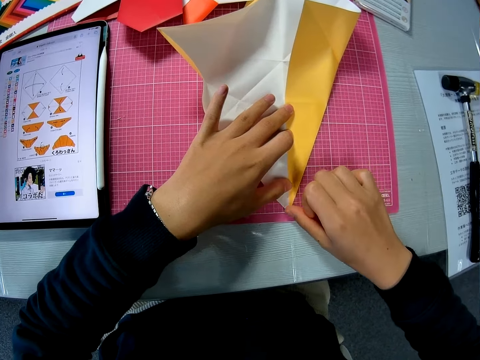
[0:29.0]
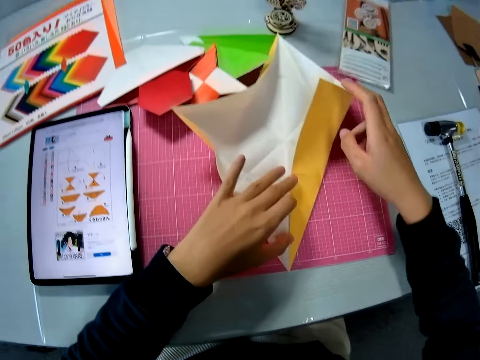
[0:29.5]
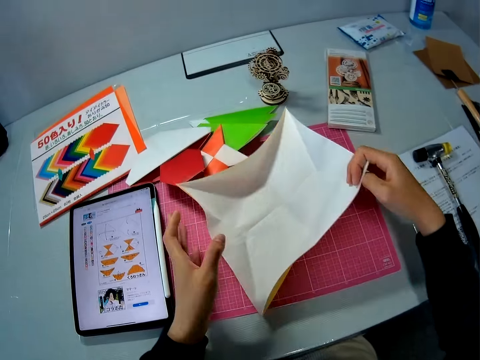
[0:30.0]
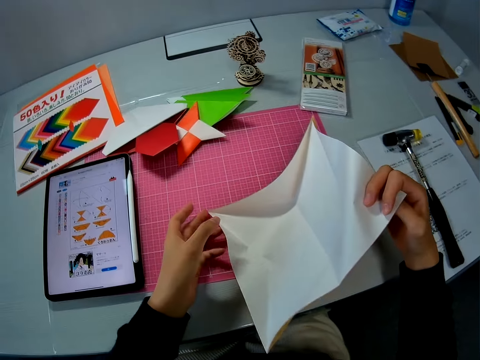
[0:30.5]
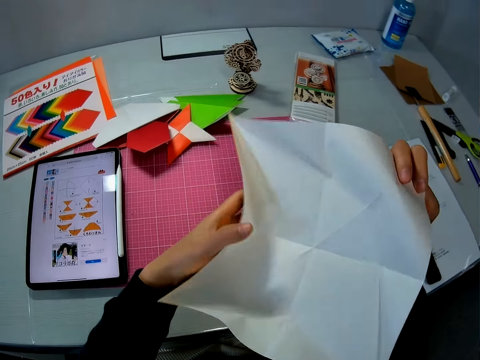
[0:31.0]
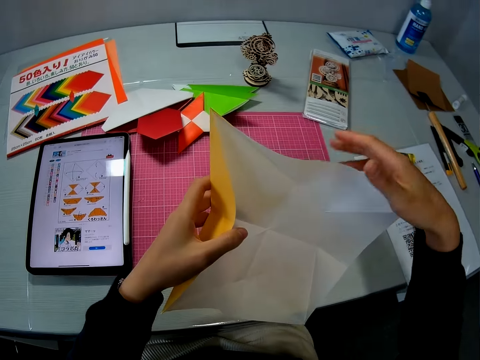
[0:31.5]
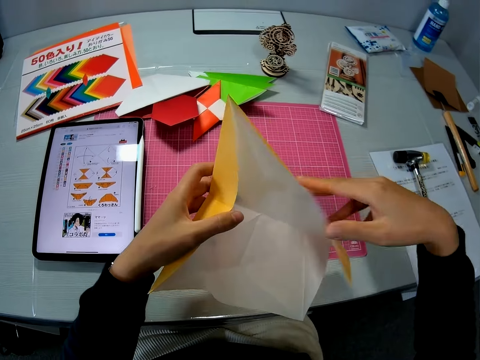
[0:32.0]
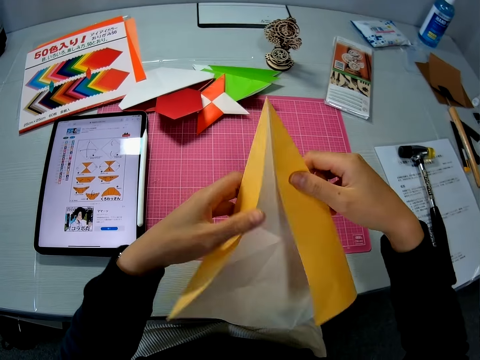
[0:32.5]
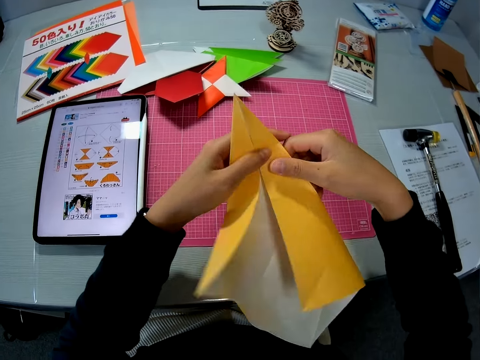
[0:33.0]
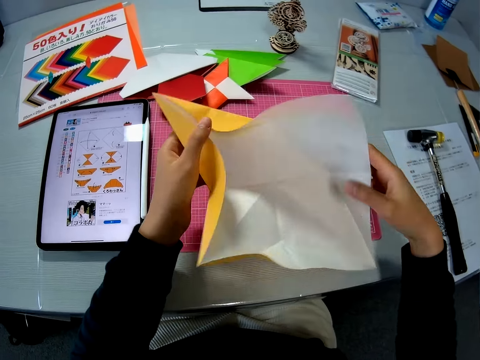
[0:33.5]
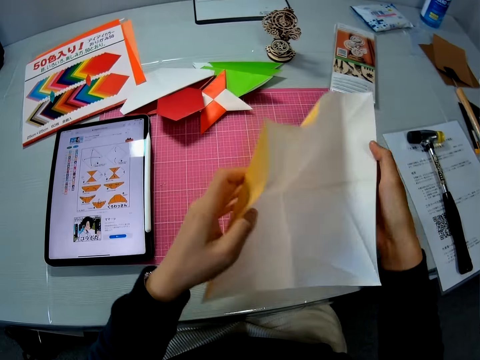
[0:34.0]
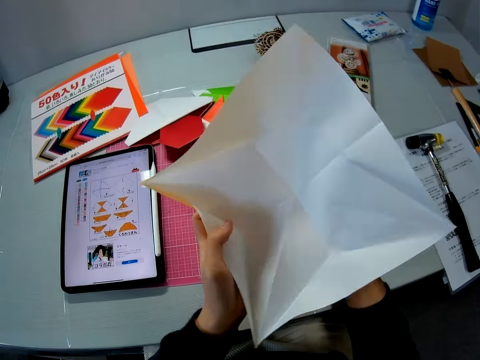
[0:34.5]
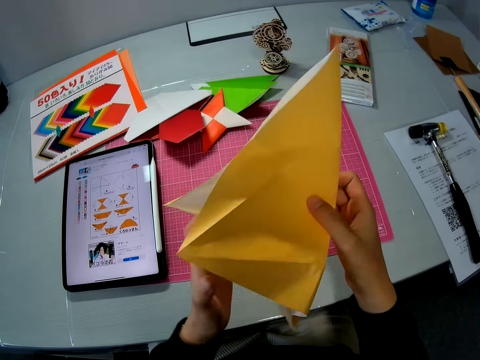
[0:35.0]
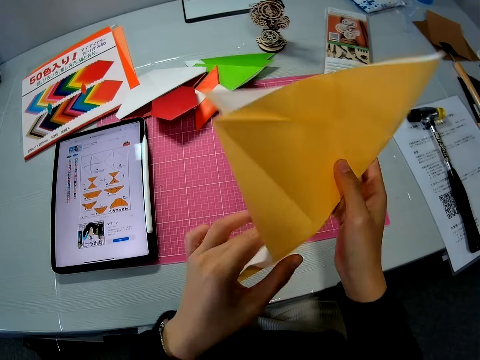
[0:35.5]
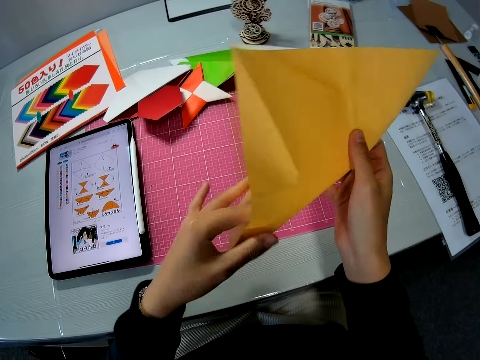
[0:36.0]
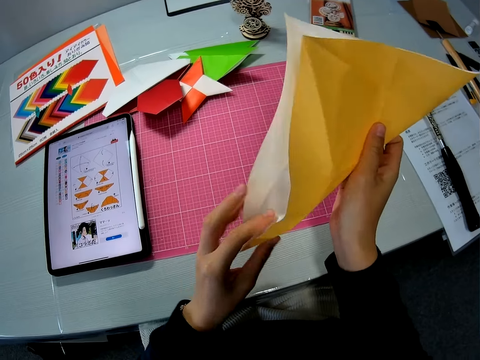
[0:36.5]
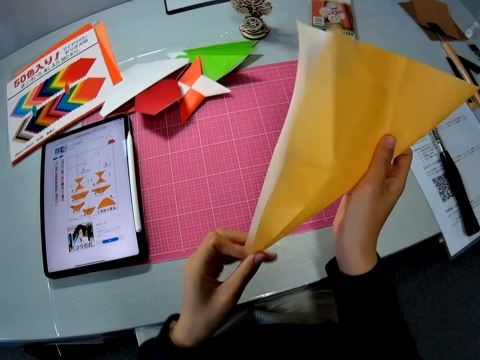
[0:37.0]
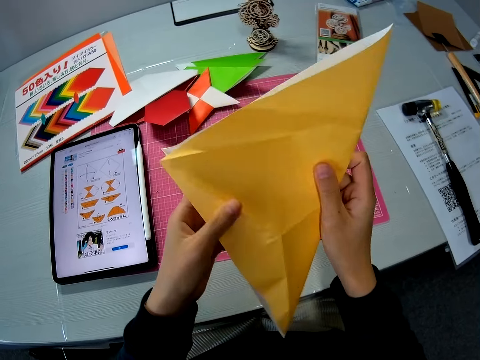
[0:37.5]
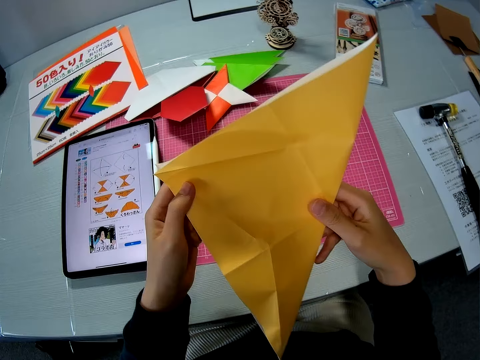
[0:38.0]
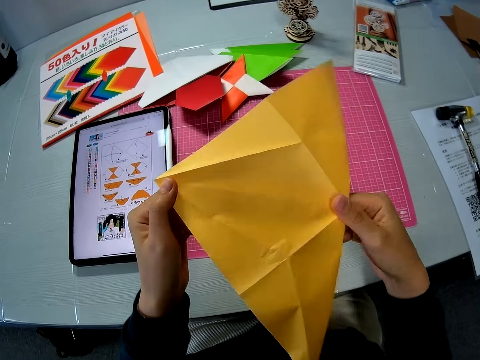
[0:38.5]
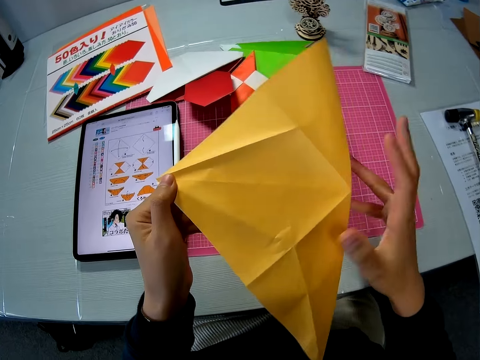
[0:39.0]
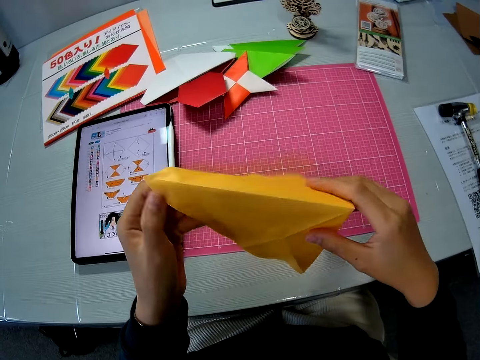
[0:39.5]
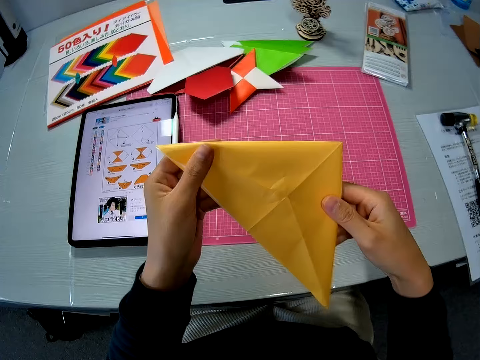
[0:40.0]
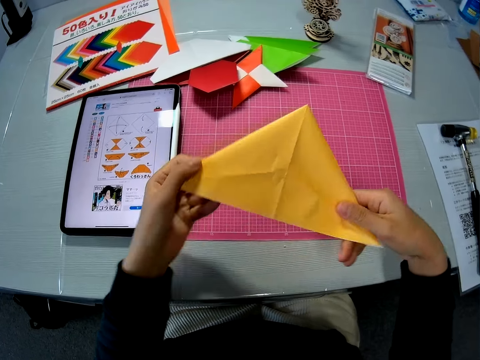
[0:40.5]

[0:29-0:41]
The camera wearer picks up the paper on the table with both hands. They fold the paper. They open the piece of paper and fold the piece of paper.

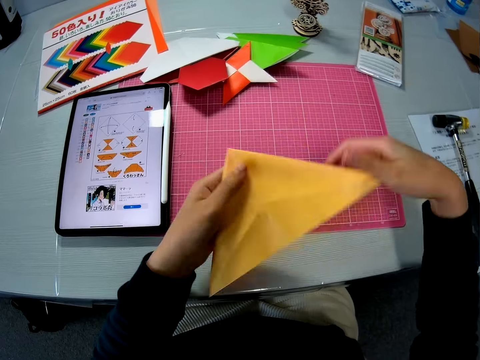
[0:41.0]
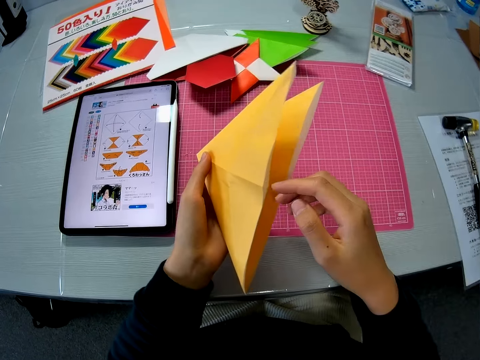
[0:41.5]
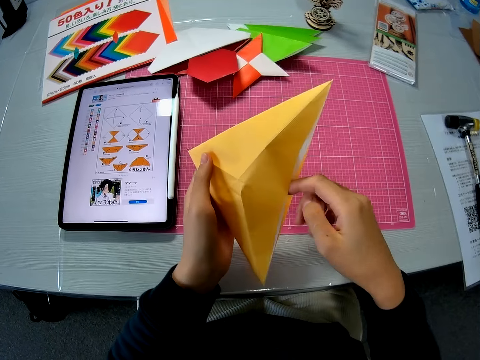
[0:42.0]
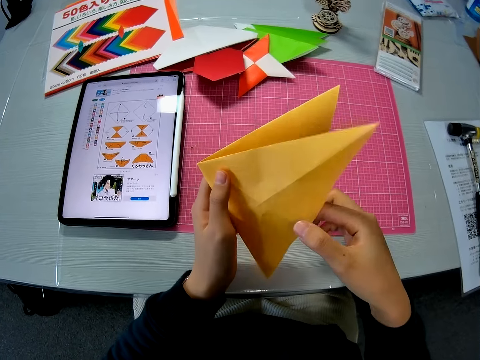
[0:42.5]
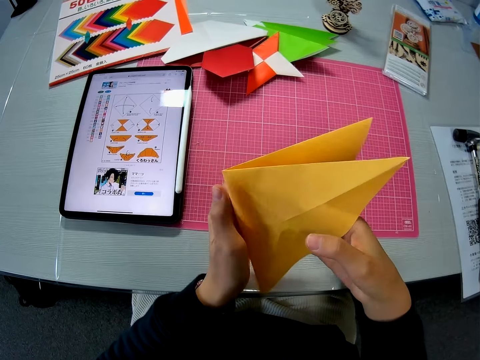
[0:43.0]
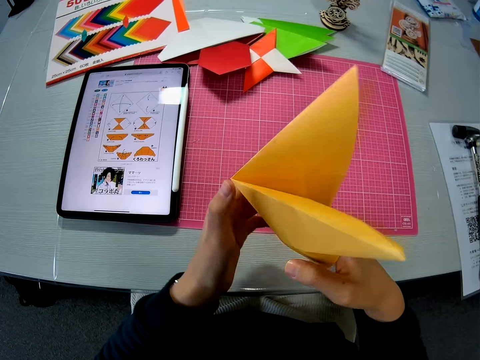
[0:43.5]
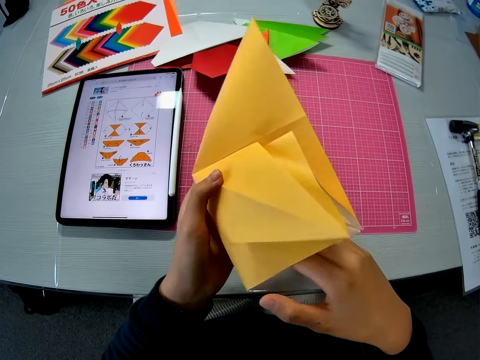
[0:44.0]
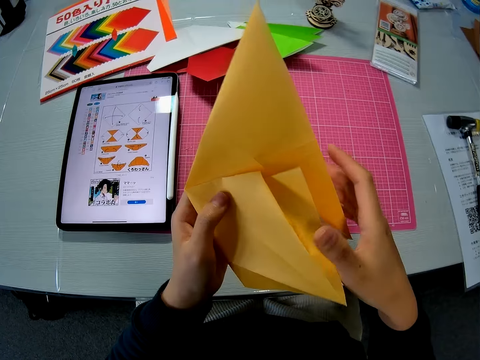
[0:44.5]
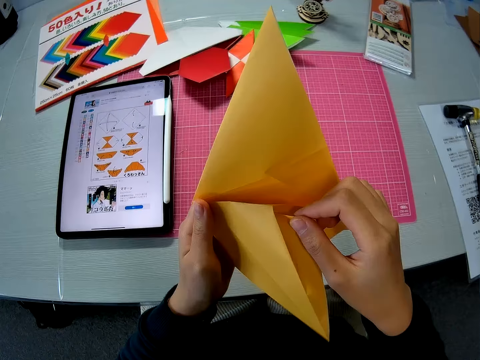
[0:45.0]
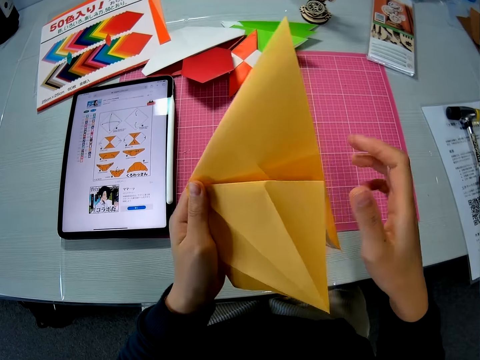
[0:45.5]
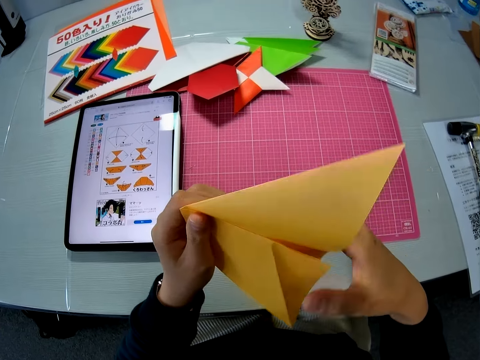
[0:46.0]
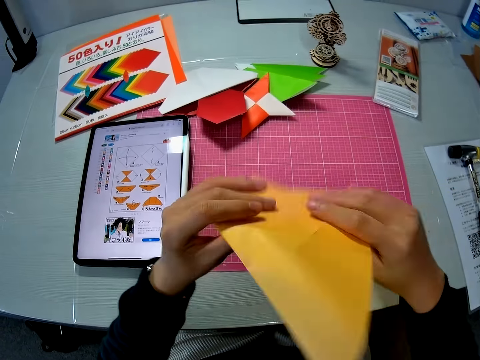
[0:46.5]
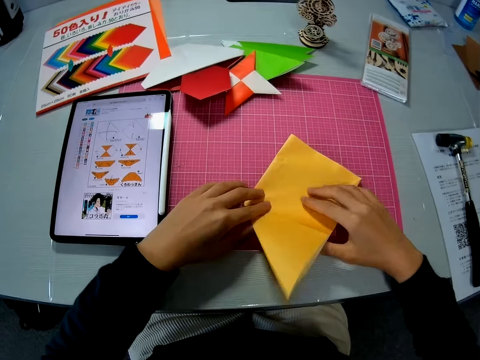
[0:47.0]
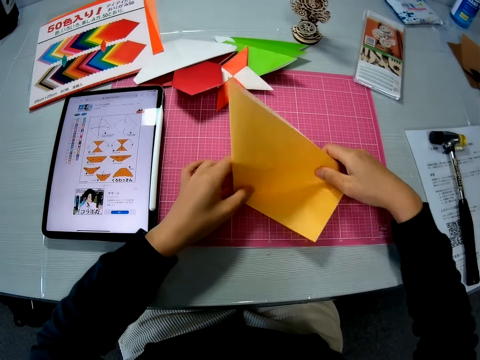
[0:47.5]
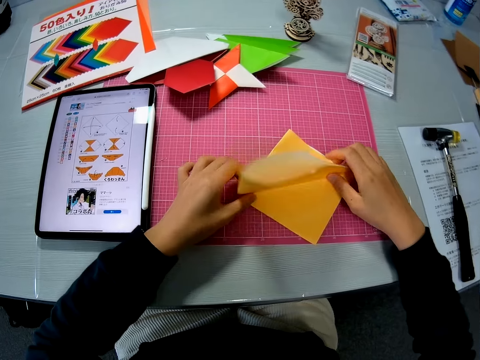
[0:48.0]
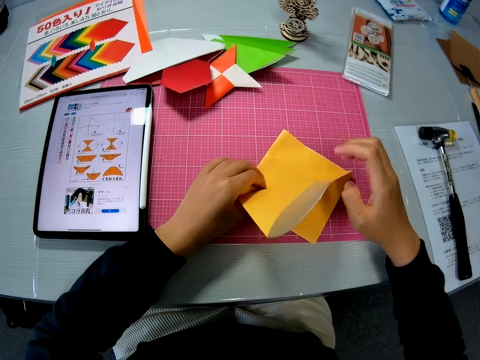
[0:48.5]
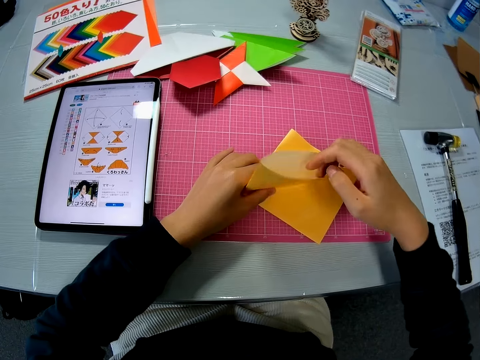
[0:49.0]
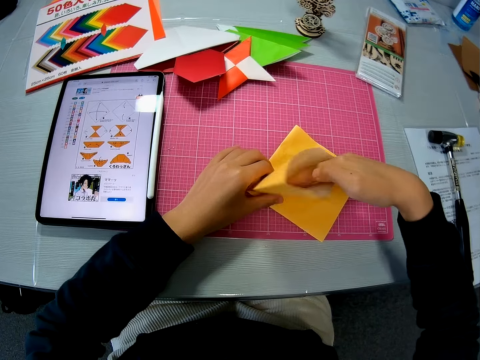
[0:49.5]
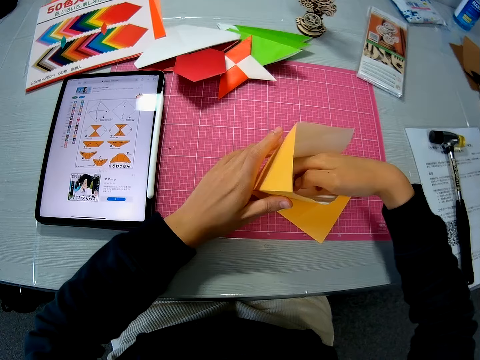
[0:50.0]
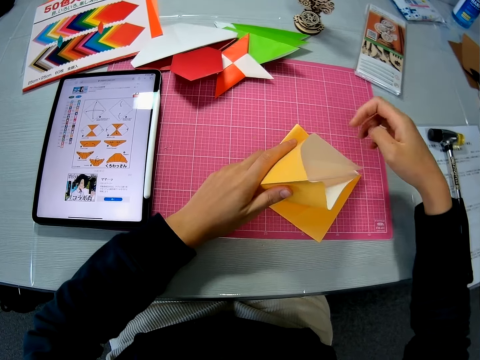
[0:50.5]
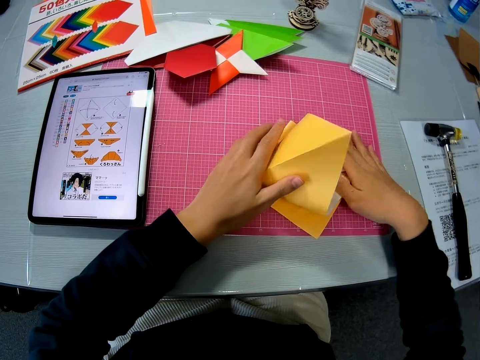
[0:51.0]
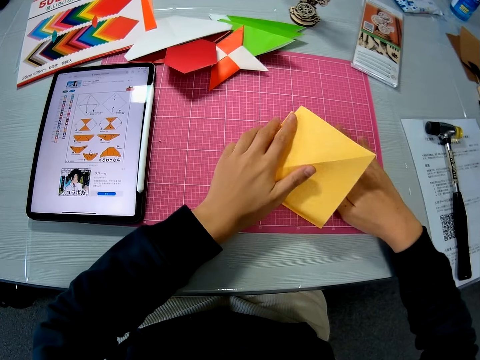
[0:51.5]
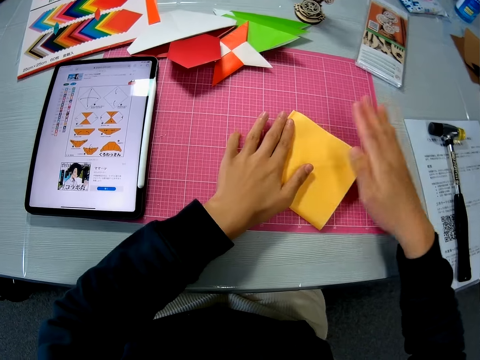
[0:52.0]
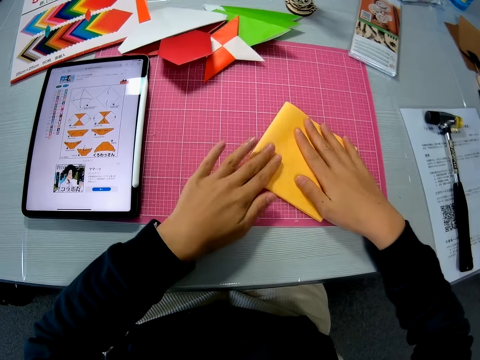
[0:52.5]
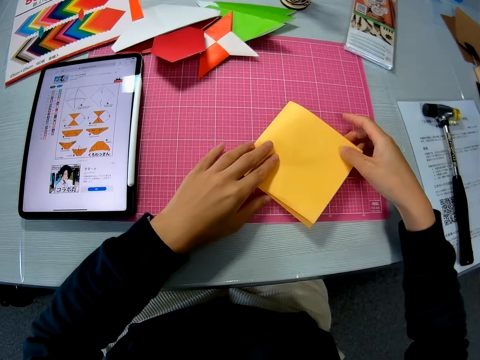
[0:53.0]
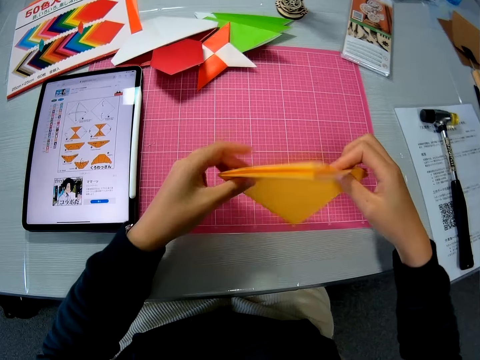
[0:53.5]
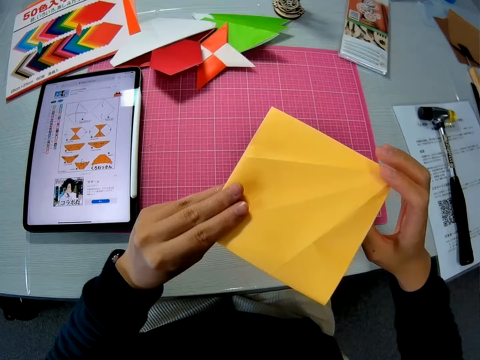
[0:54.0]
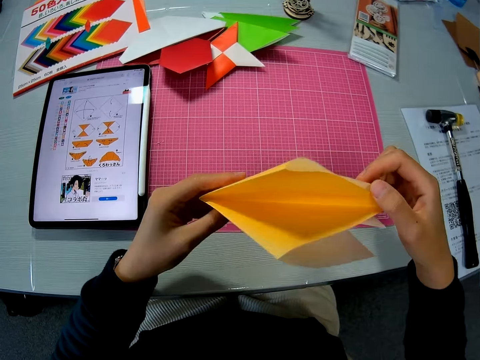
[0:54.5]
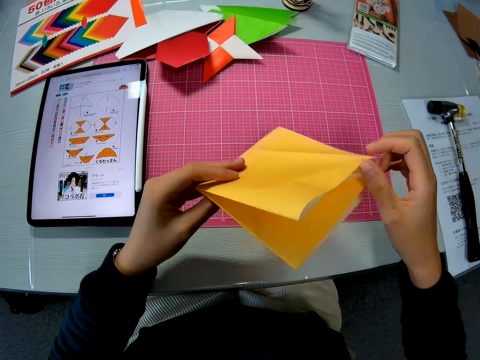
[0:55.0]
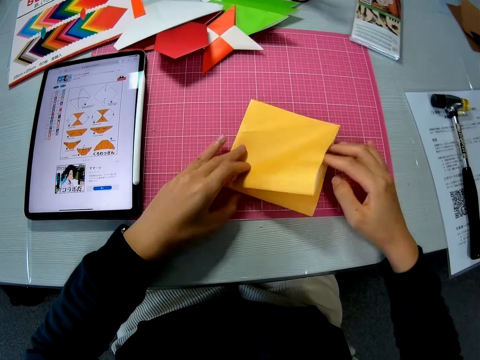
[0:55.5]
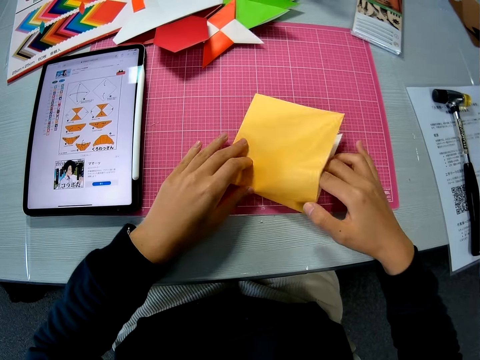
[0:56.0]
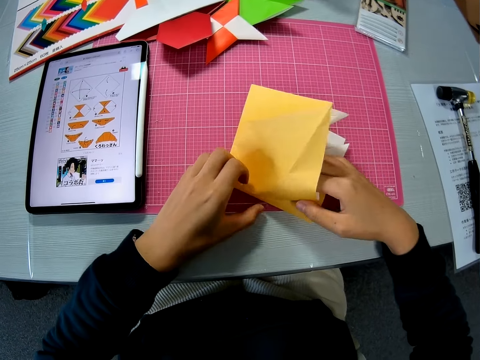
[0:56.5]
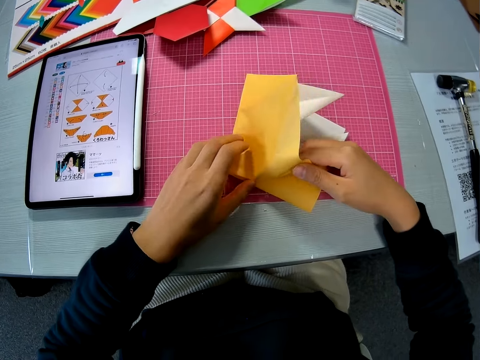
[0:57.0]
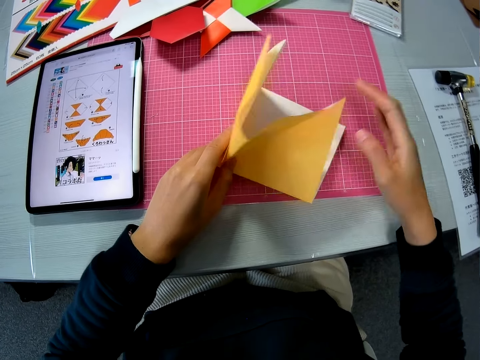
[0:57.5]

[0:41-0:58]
The camera wearer puts their hand in the paper. They fold the piece of paper, put the piece of paper on the table and fold the paper on the table. They put their hand in the paper. They press the phone on the table with their hand. They turn the piece of paper. They pick up the paper on the table with both hands. They fold the piece of paper and drop the paper on the table.
